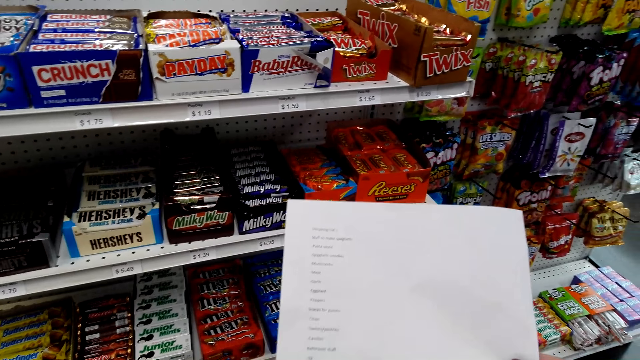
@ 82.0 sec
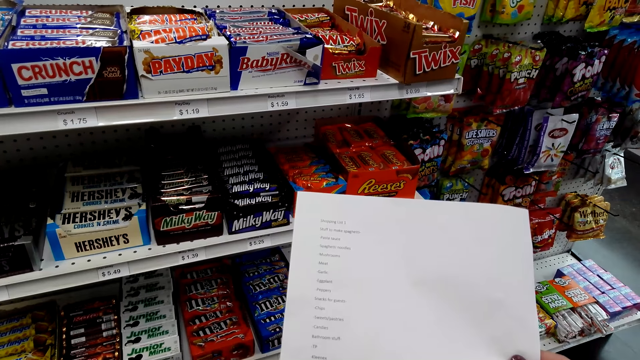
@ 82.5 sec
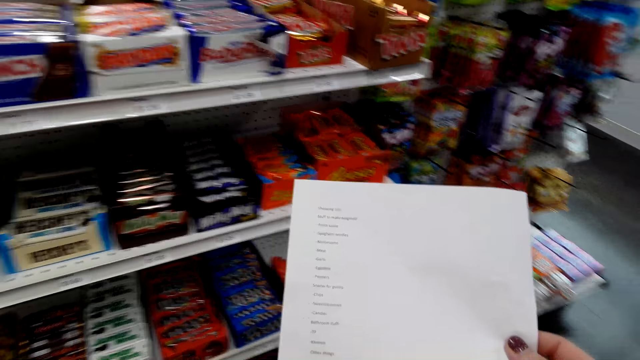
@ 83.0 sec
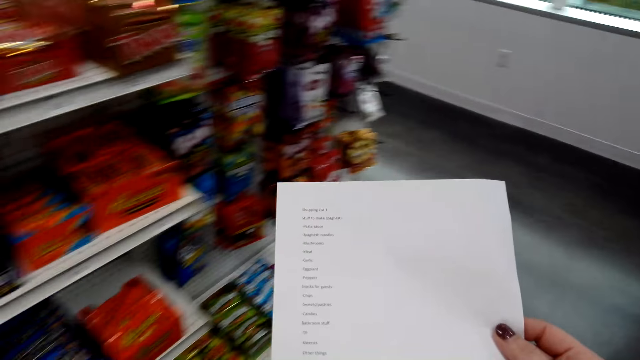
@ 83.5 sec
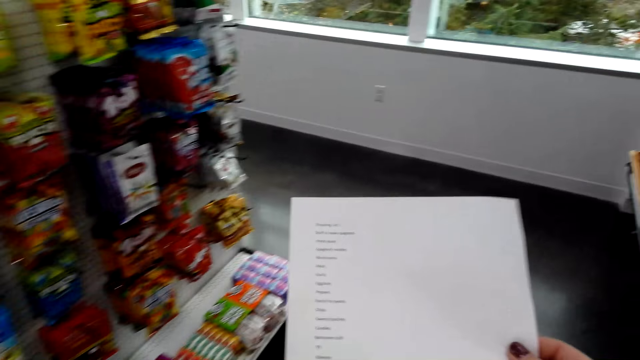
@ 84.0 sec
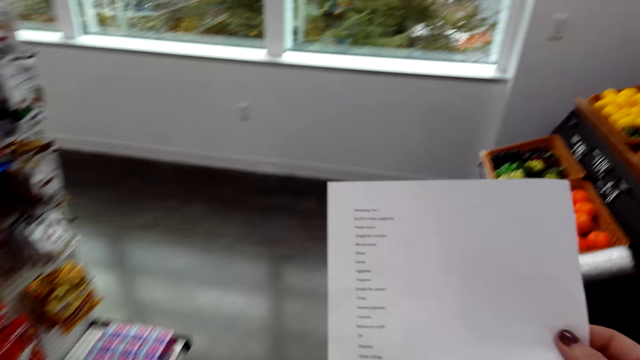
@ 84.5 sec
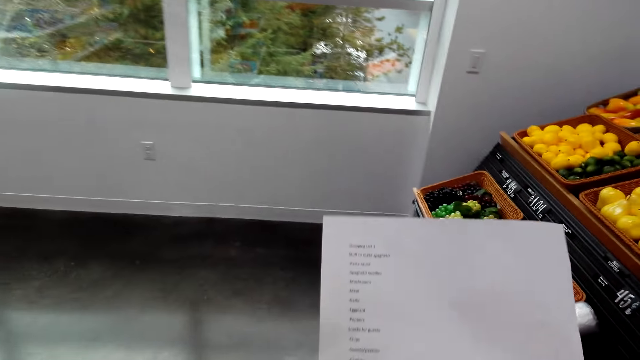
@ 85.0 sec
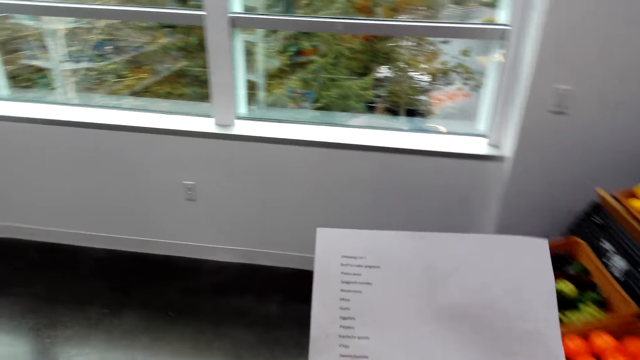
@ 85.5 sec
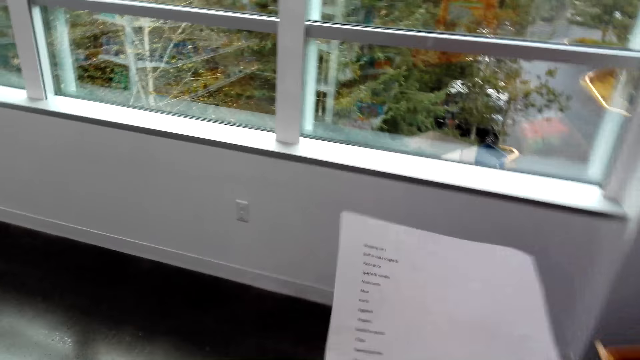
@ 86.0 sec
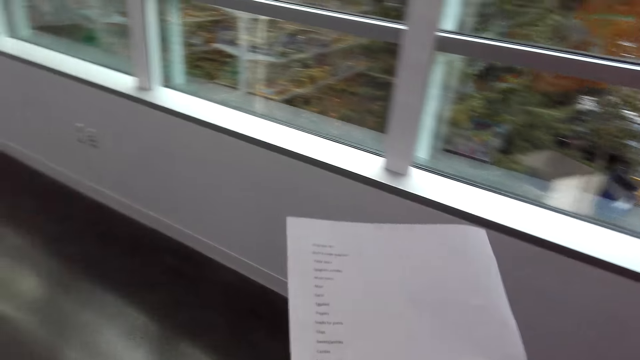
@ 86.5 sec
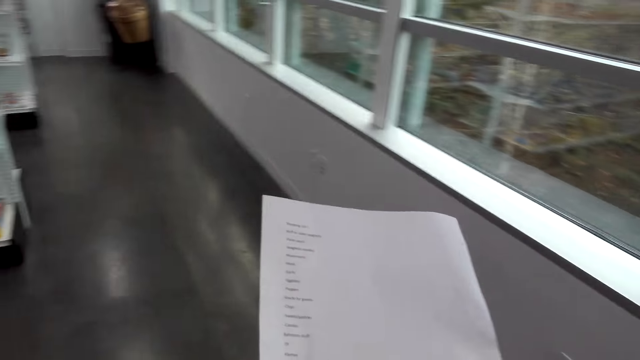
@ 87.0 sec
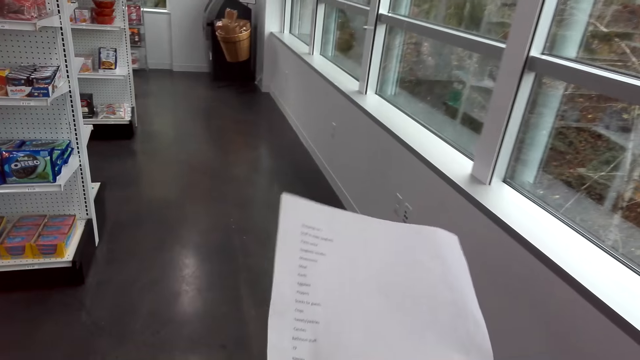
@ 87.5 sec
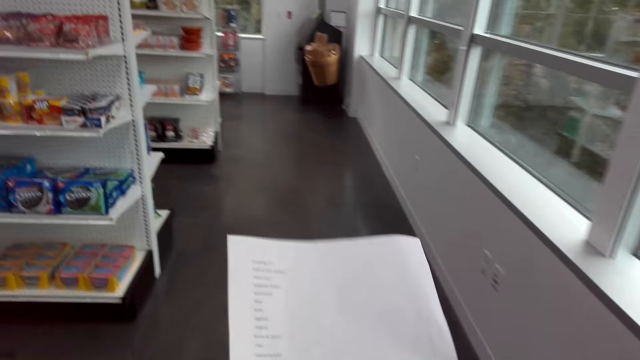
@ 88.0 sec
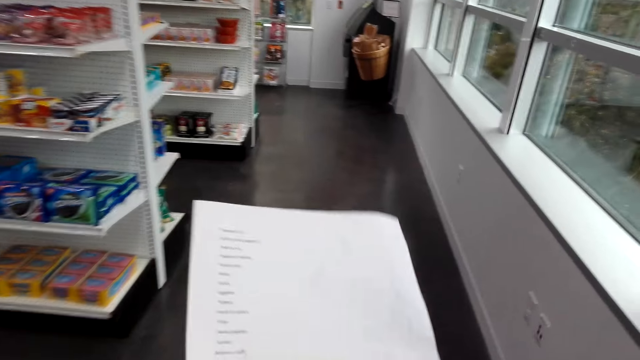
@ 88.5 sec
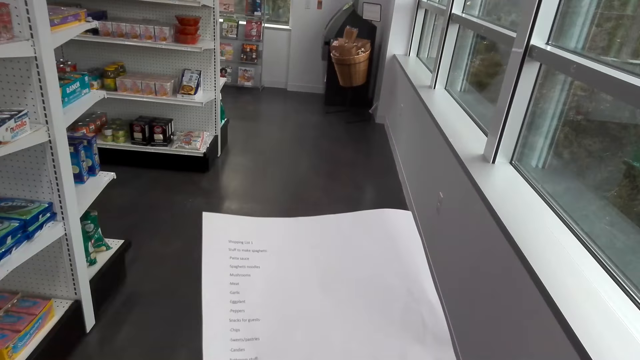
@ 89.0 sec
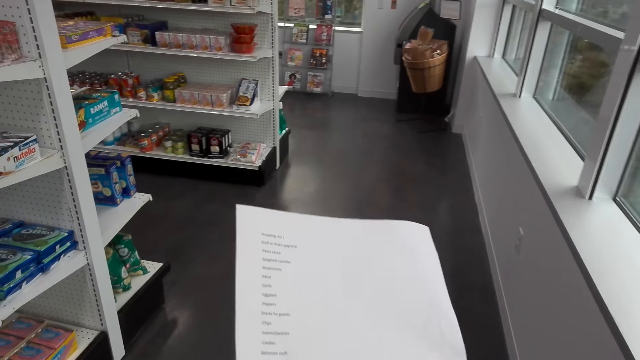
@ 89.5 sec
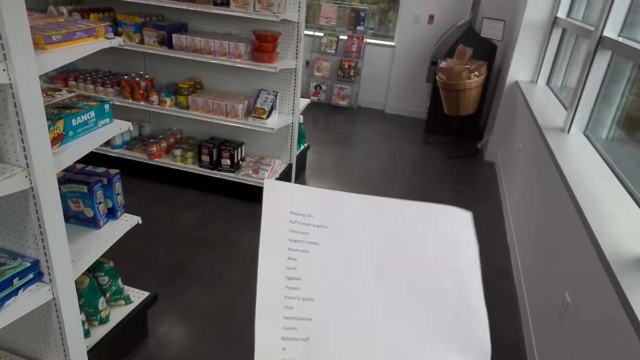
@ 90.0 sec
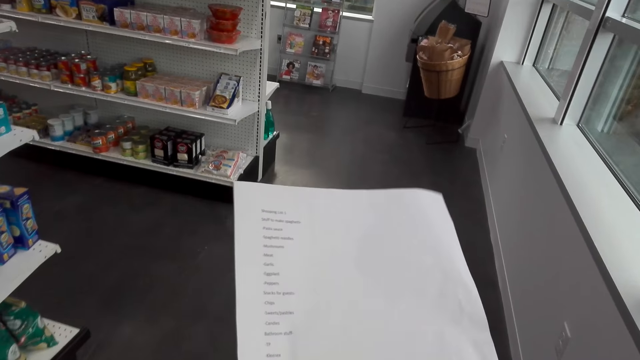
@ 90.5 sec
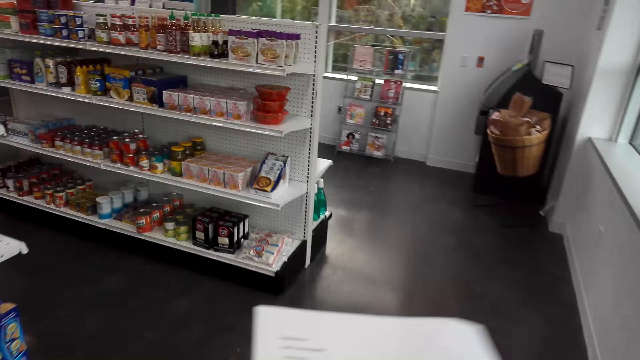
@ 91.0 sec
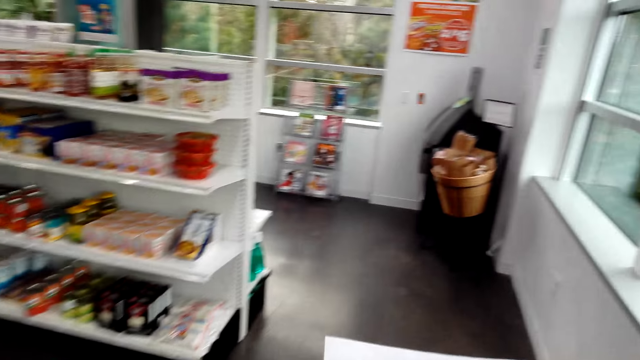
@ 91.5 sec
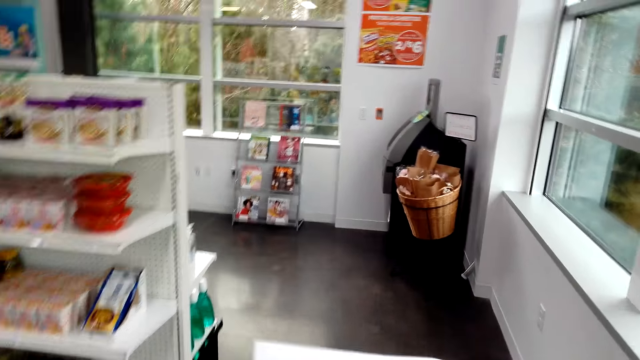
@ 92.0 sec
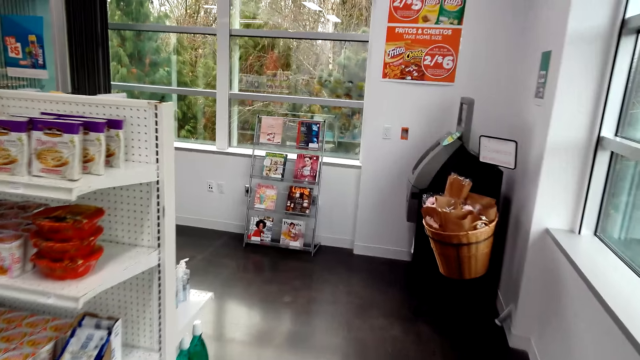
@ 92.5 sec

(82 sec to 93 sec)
The camera wearer walks in the supermarket. They turn around. They walk in the supermarket.

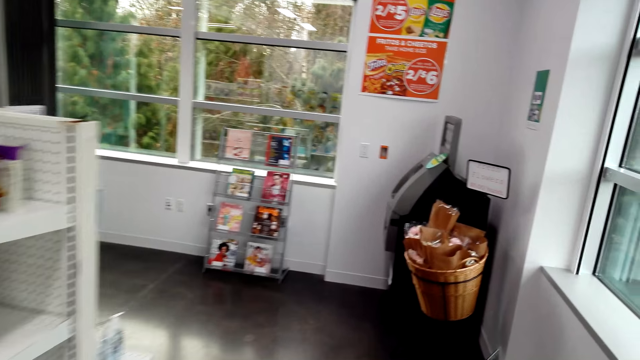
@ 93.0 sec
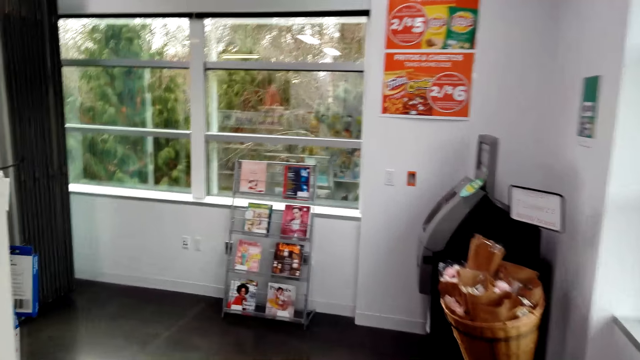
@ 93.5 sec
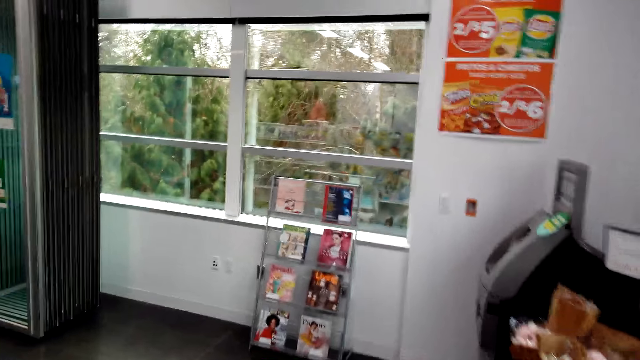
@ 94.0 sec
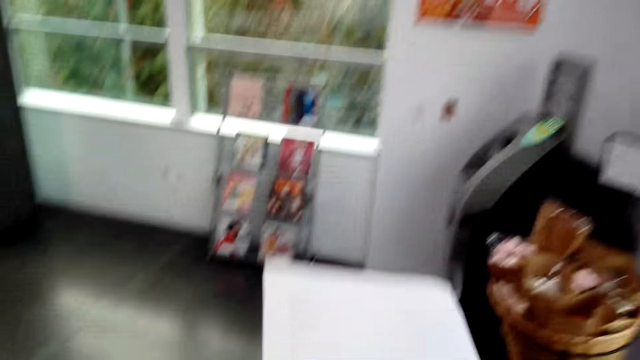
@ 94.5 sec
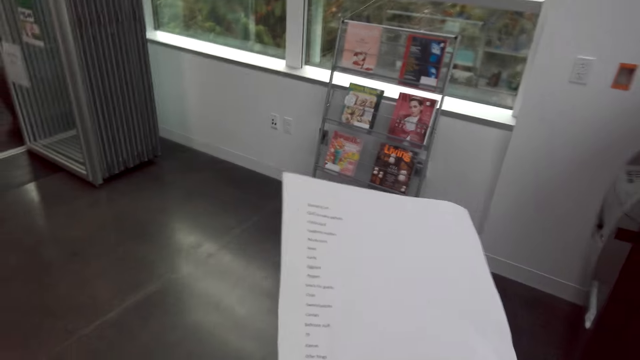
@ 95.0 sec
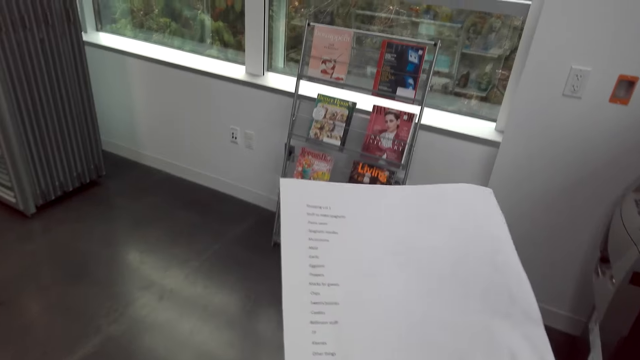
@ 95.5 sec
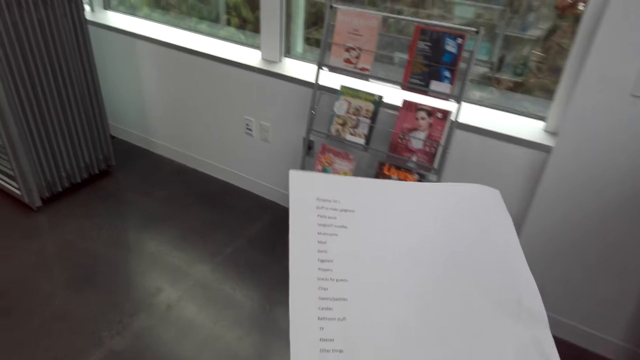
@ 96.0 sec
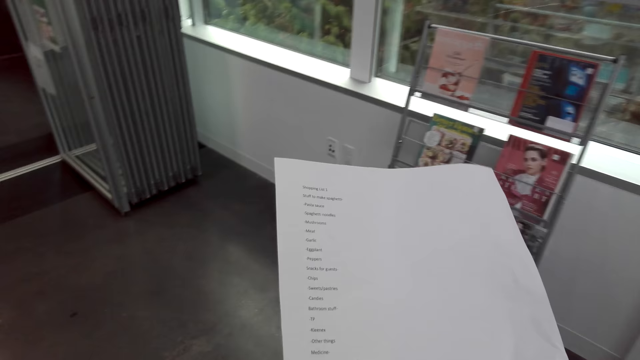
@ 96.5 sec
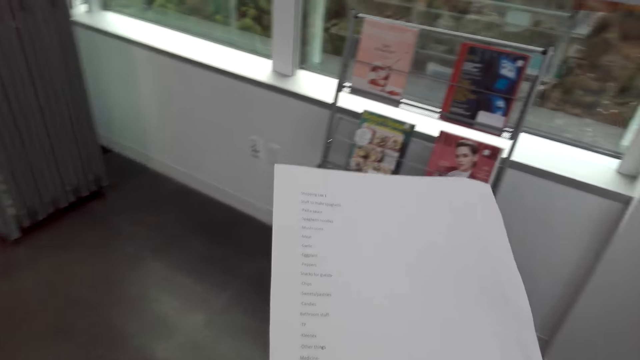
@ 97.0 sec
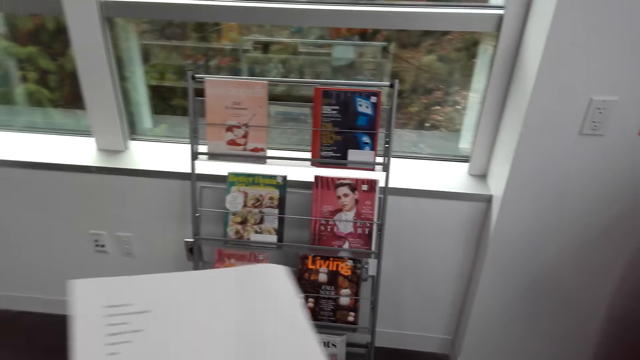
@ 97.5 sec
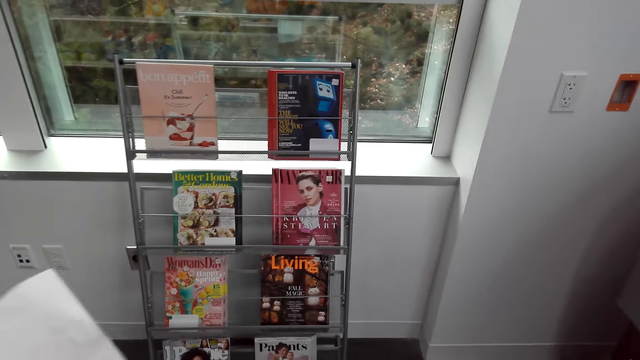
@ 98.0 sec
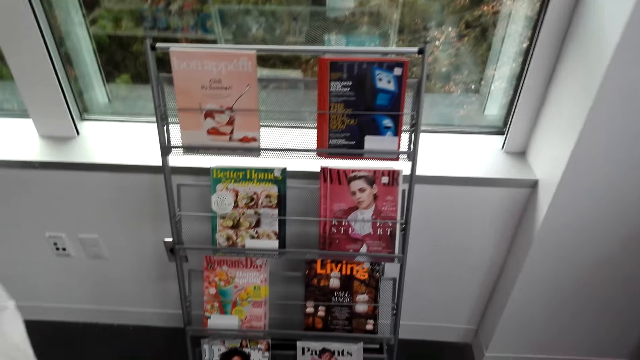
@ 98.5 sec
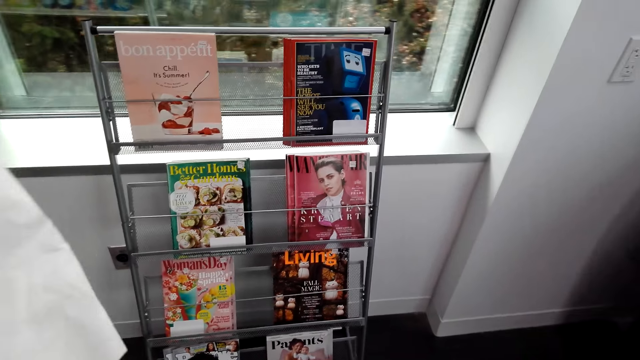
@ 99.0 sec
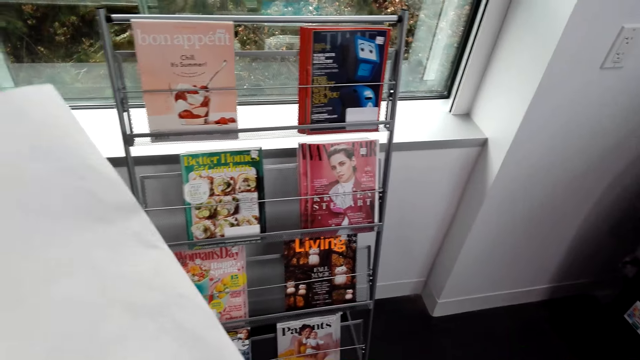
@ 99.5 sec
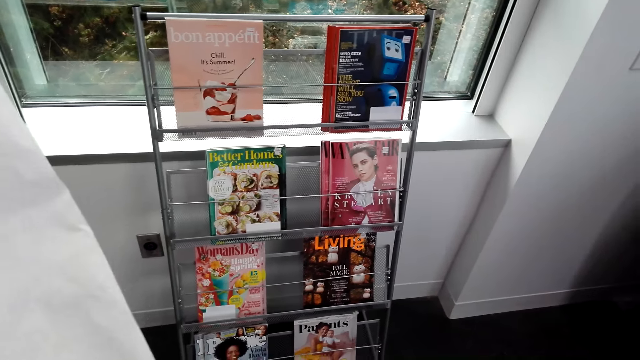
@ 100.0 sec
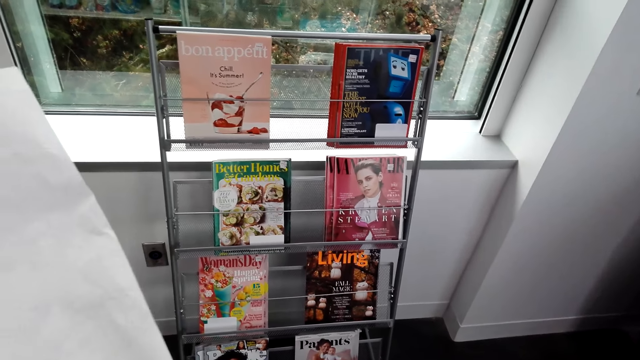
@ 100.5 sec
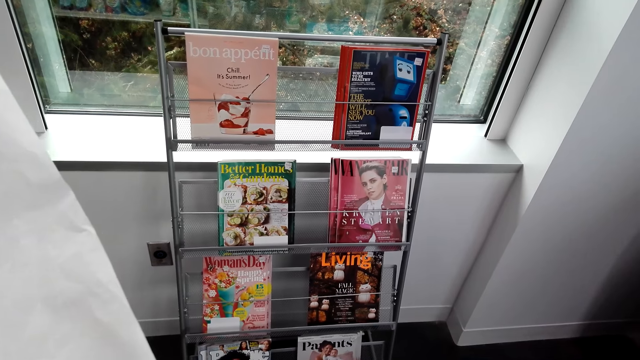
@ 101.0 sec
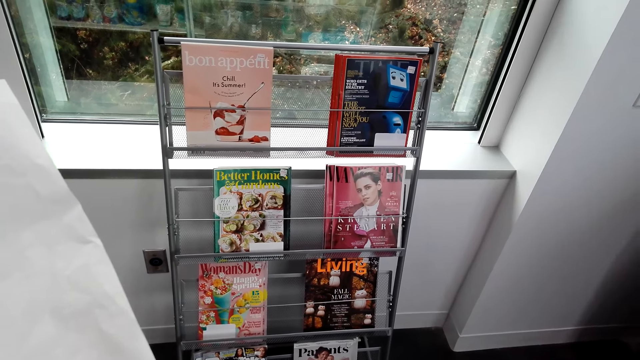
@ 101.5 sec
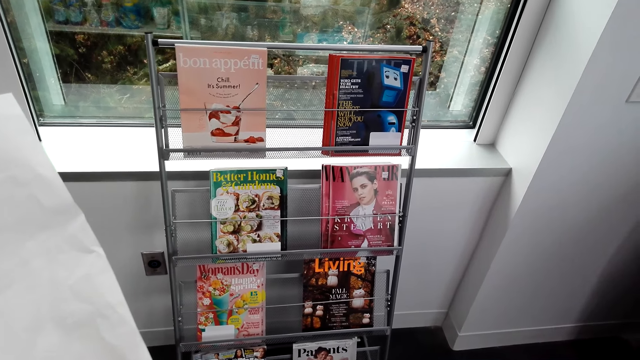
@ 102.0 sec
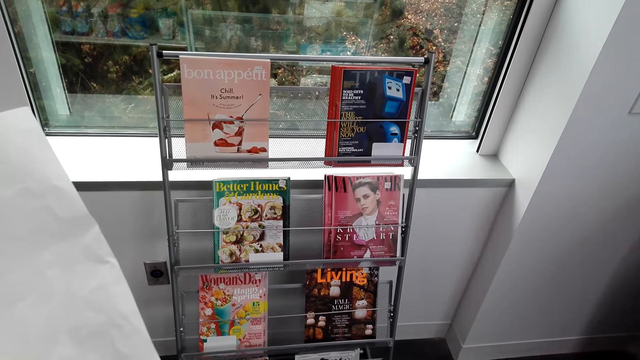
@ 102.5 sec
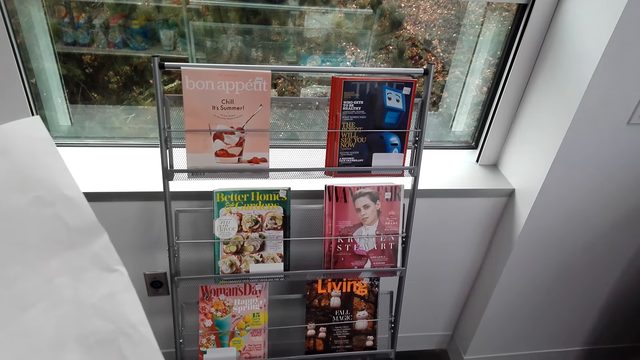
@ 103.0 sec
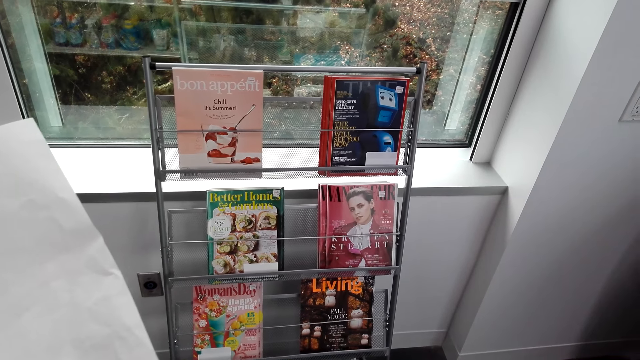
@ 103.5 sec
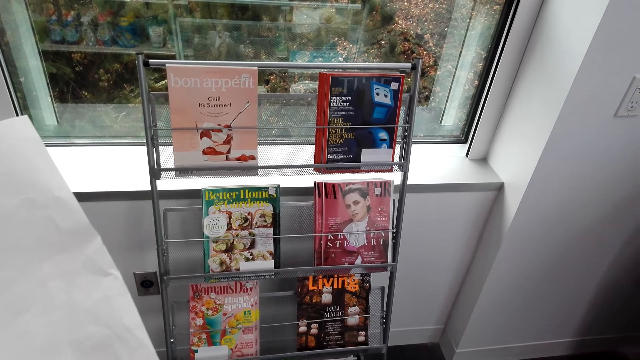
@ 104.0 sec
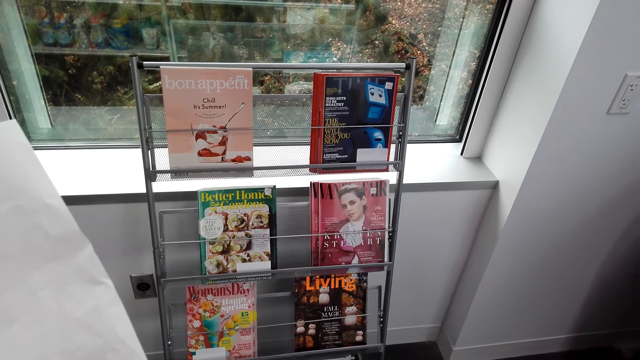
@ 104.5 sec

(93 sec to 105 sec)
The camera wearer stares at the list. They walk in the supermarket. They stare at the magazines.
